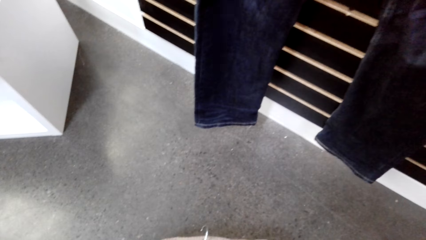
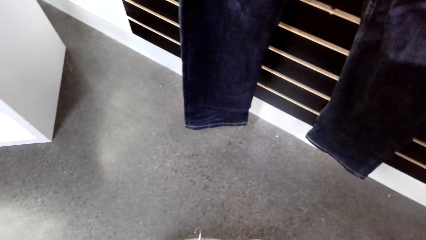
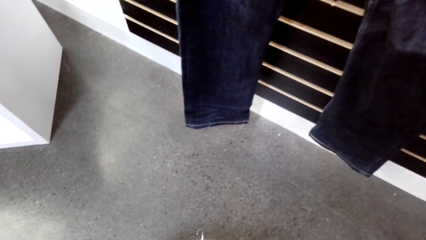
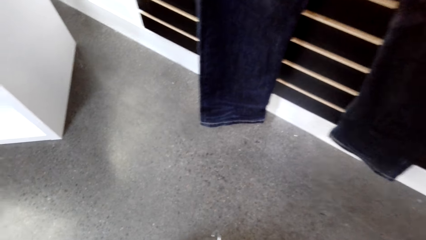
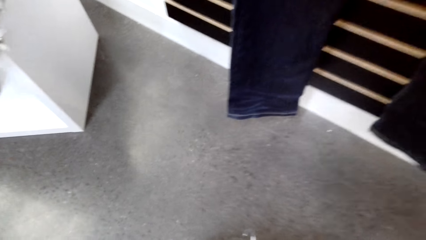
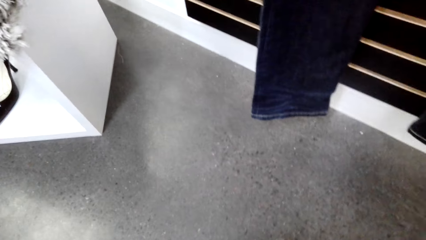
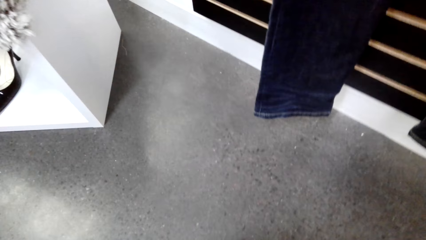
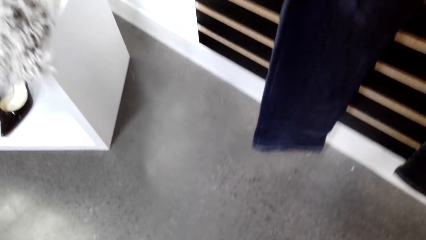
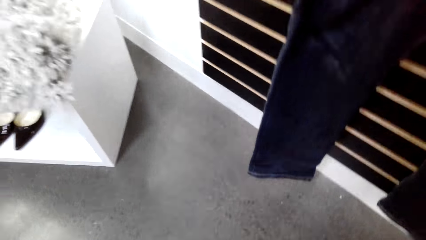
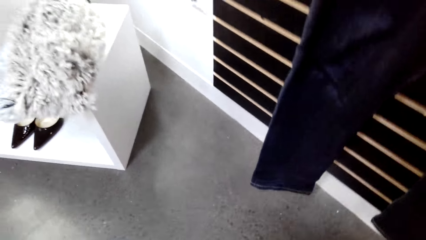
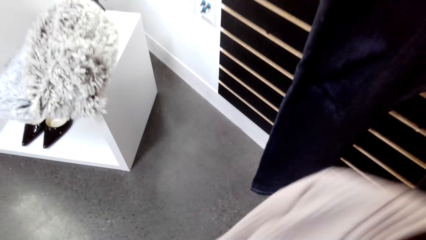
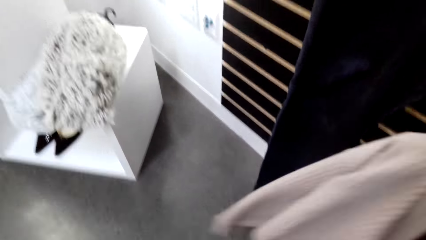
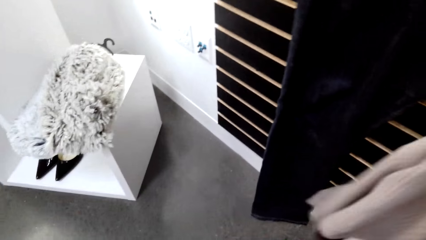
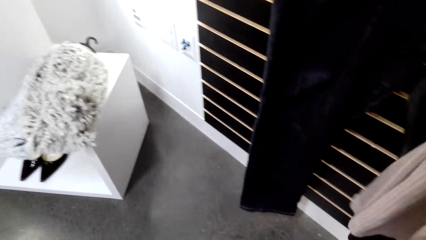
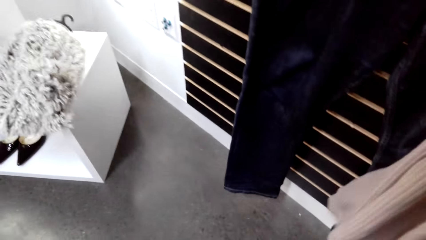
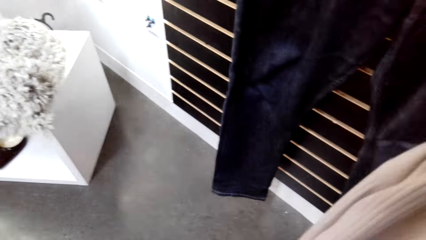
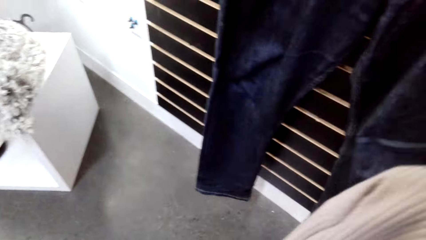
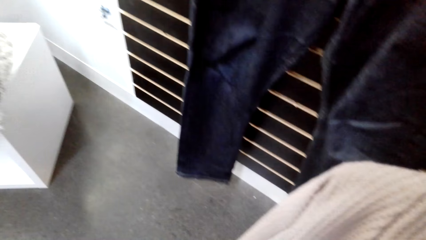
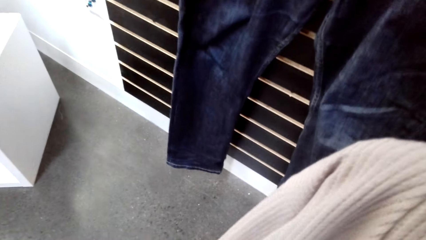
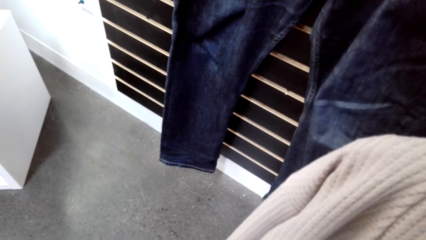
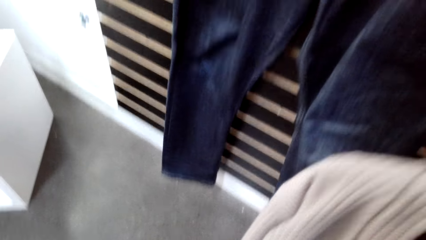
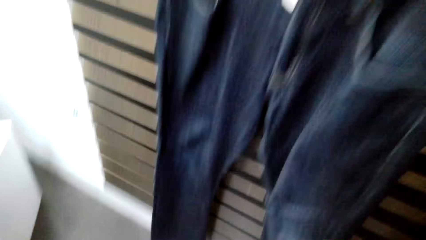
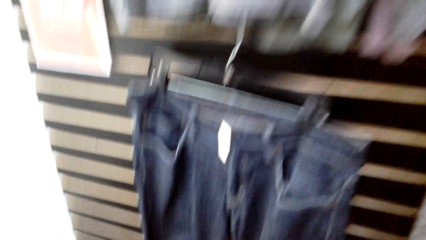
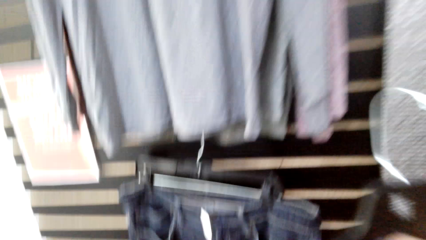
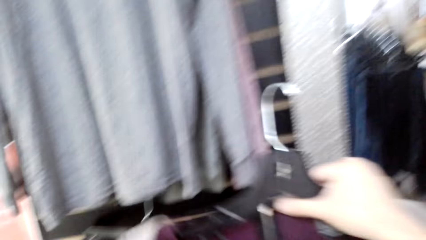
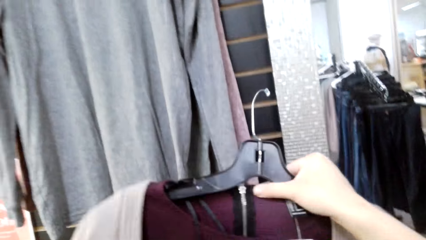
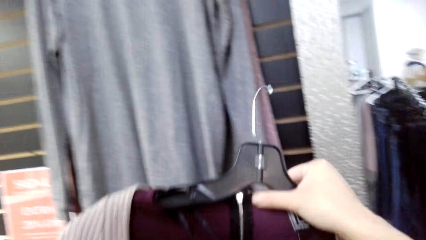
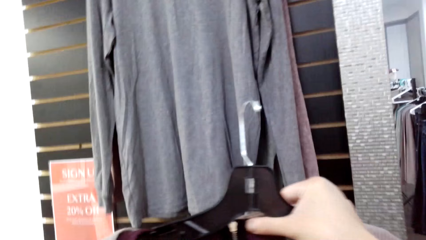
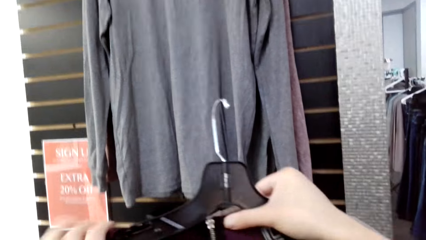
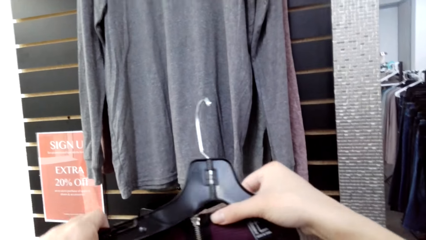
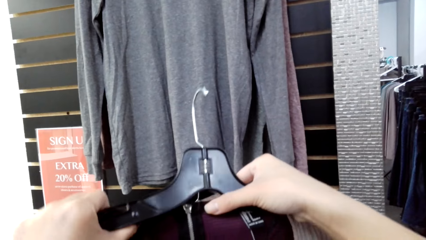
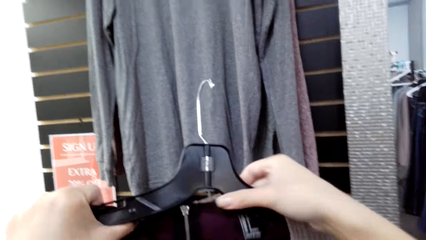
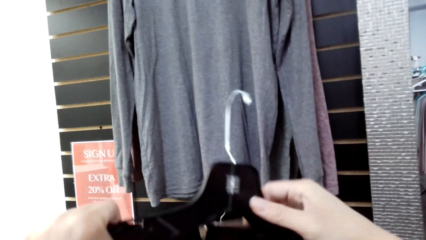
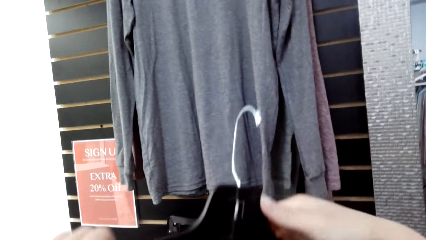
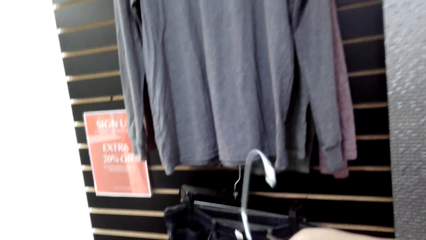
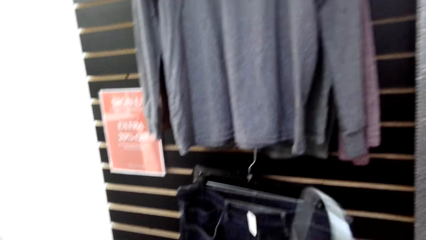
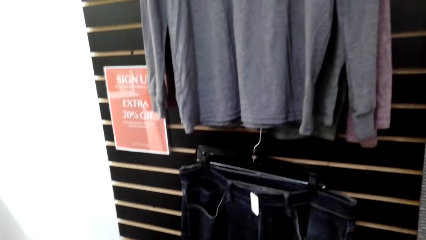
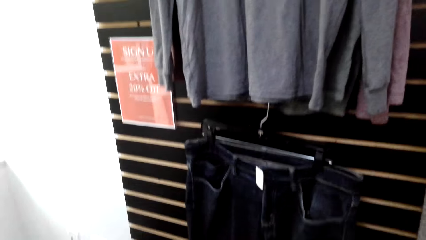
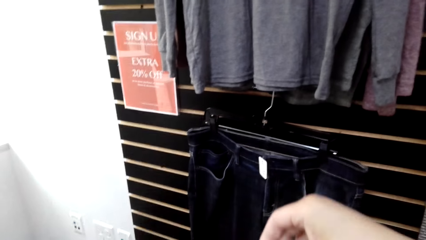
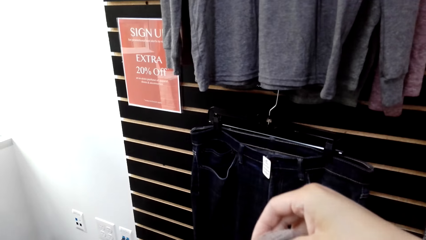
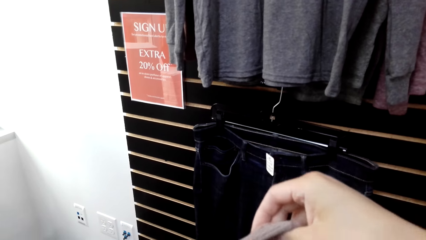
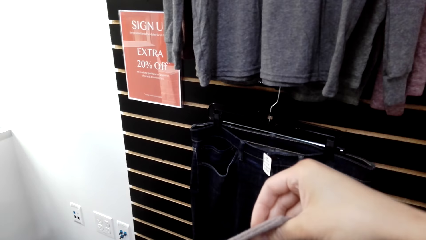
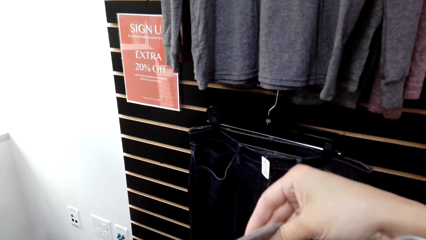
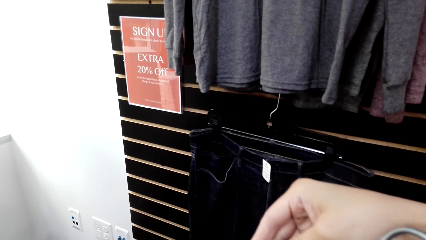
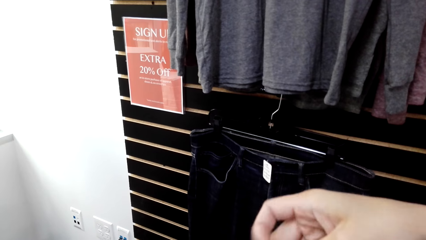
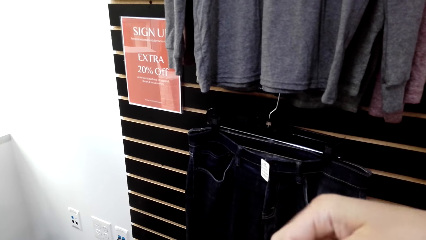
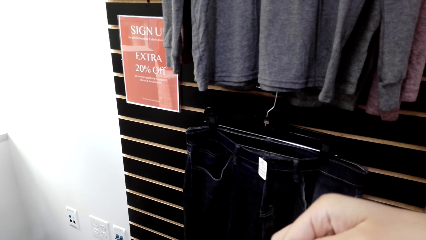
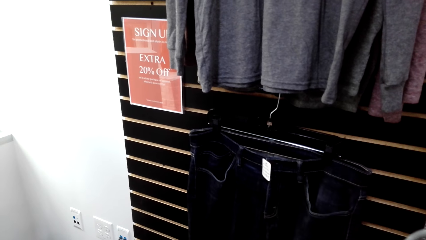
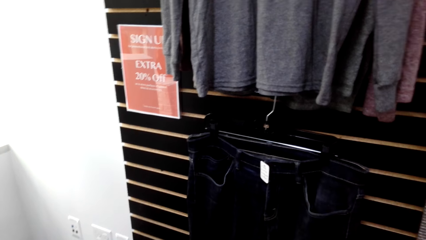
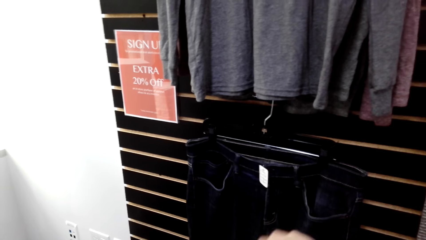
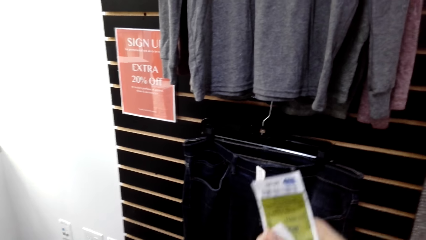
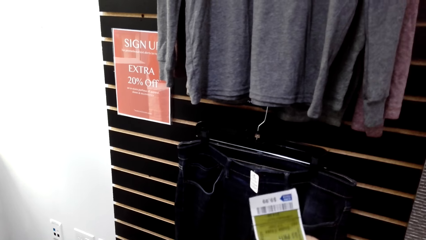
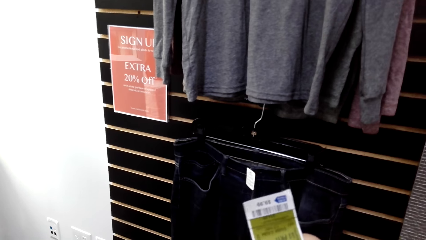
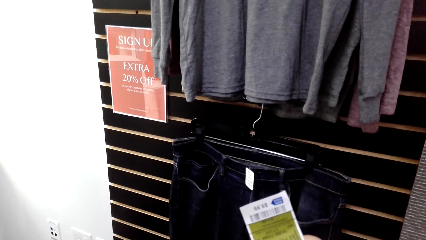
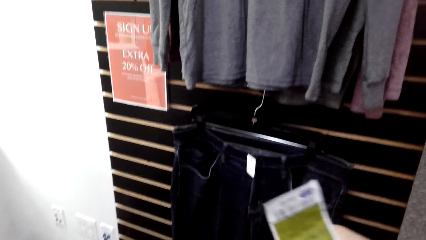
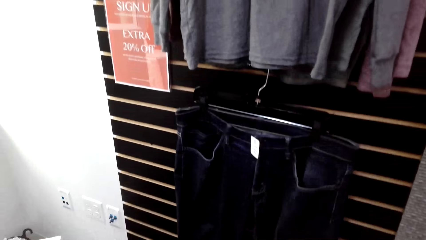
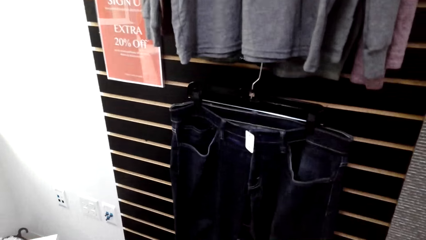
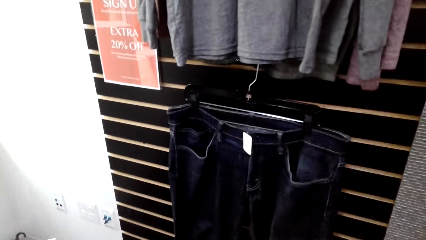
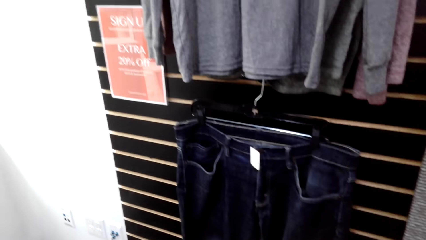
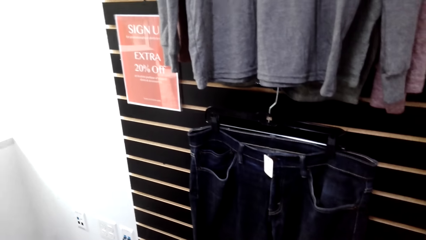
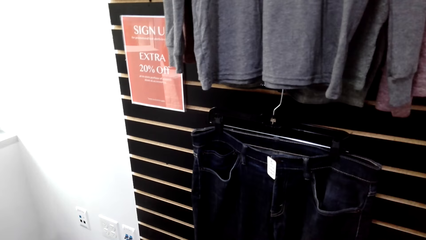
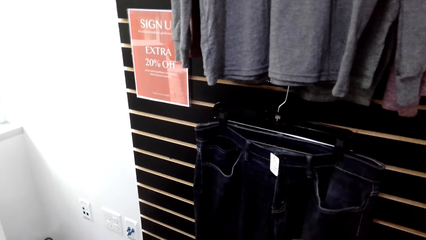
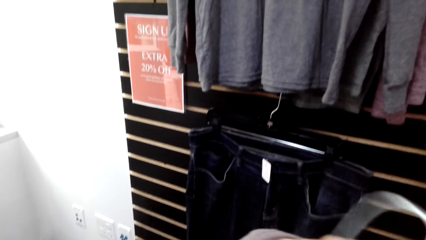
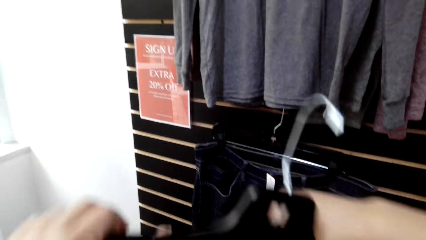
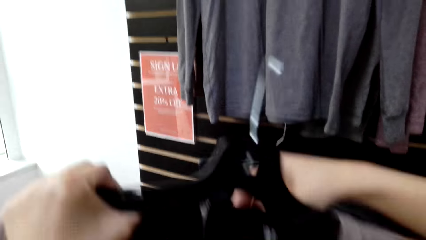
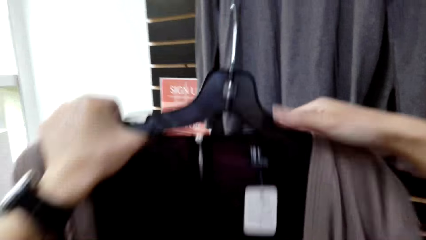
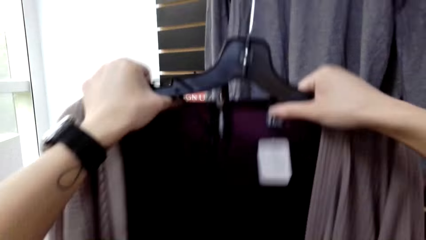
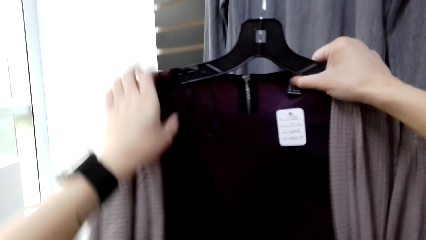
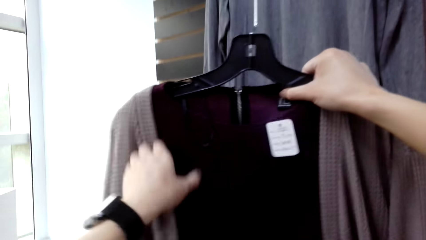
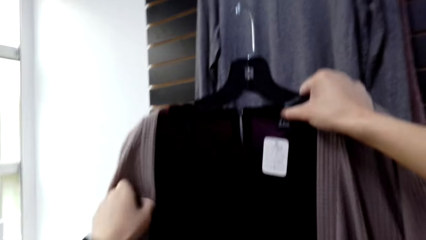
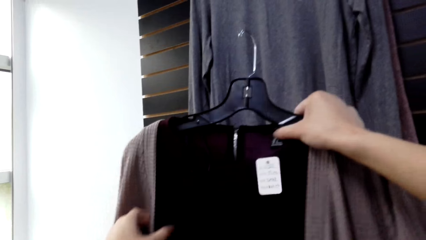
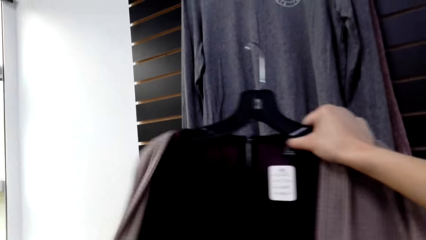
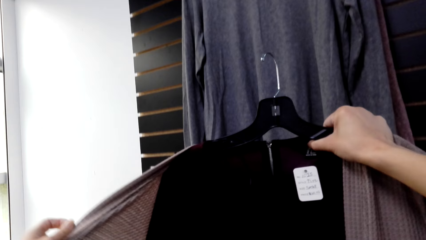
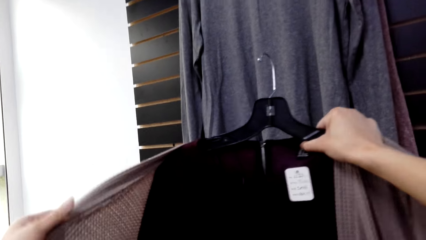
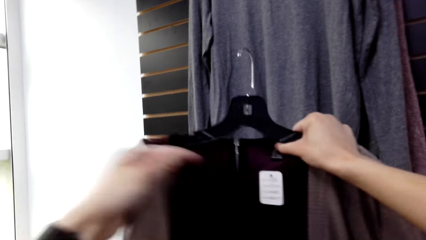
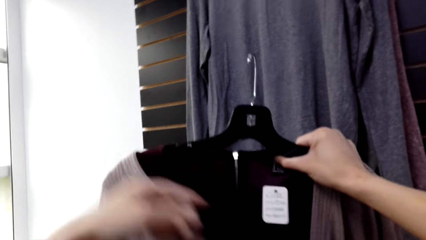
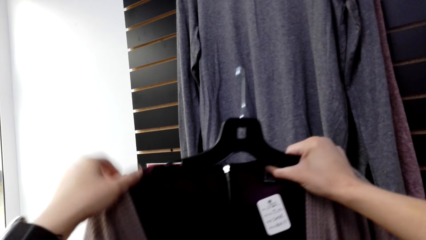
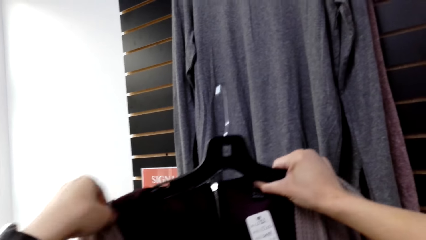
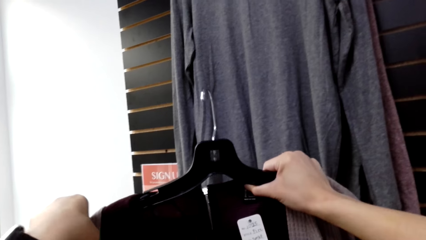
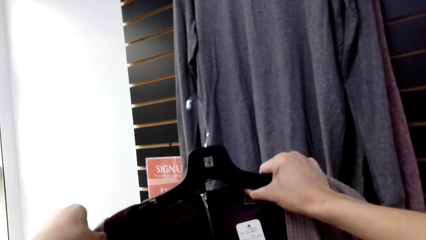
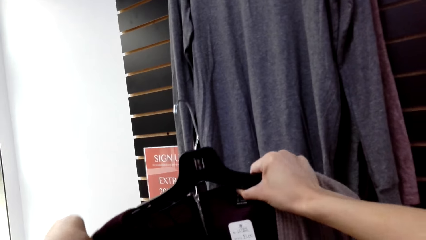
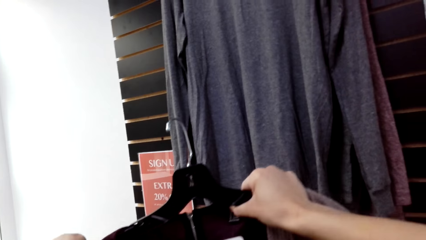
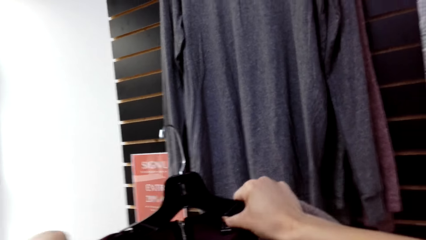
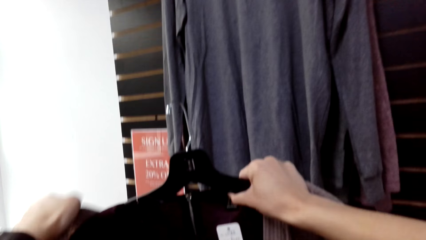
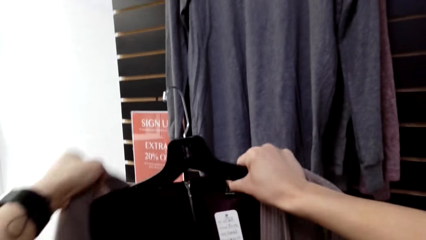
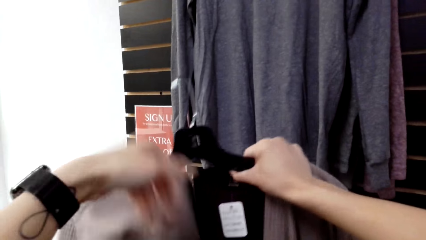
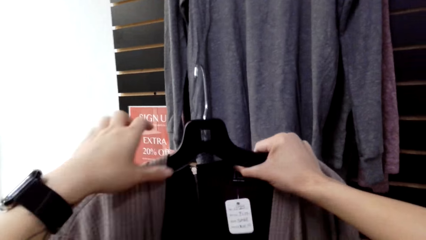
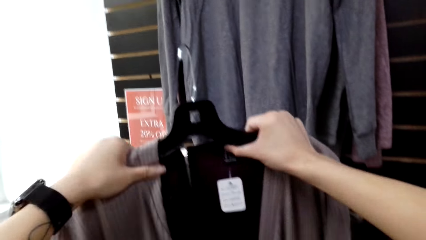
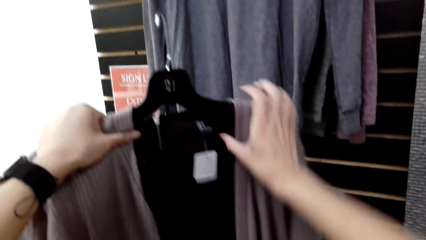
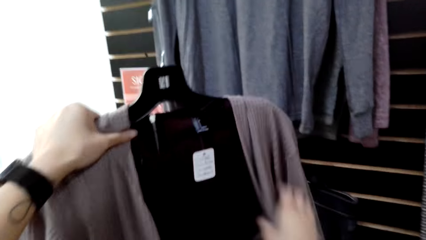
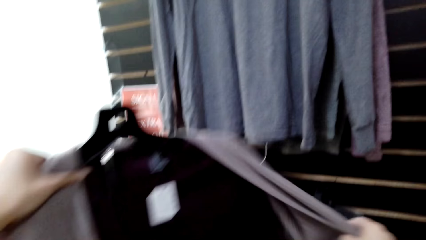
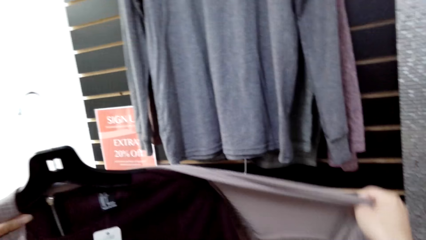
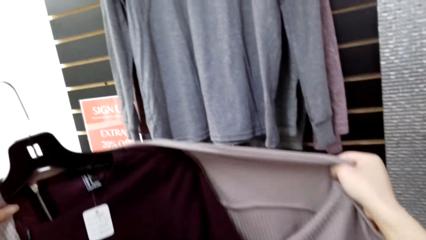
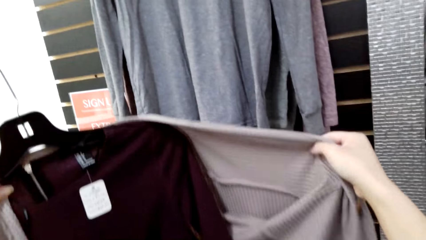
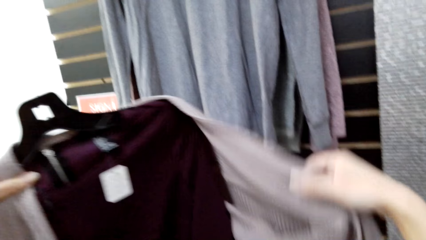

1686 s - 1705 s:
The camera wearer picks up a sweater top. They look at the sweater top. They look at the label. They lift up the sweater top. They check the sweater top.
